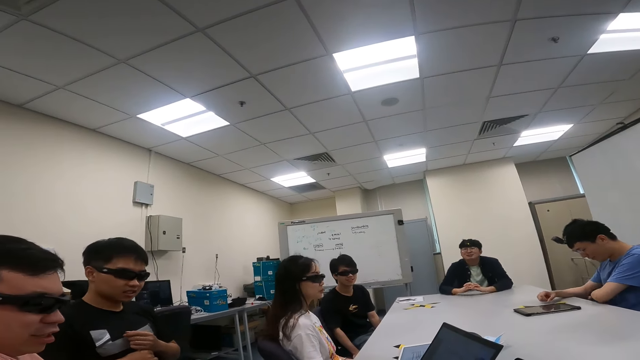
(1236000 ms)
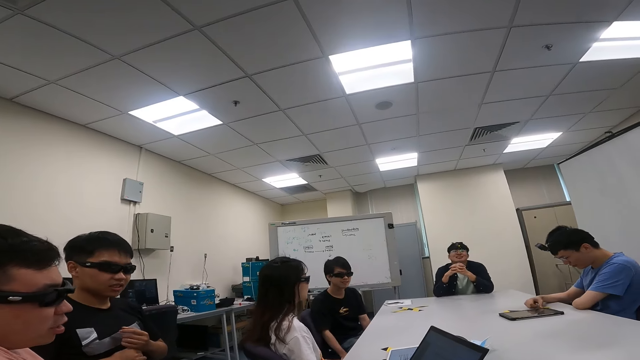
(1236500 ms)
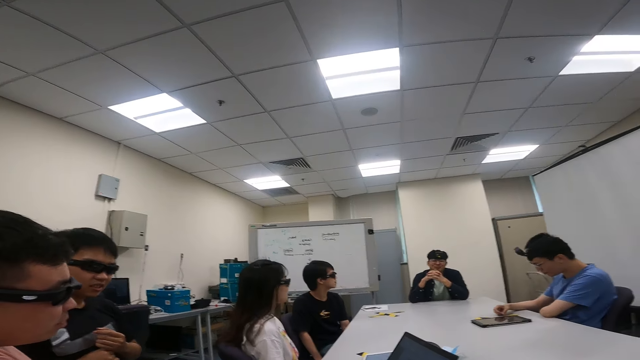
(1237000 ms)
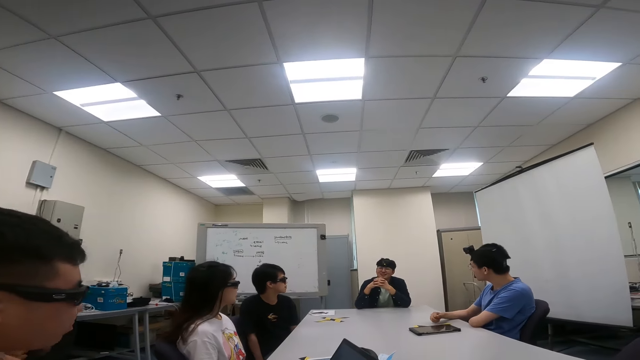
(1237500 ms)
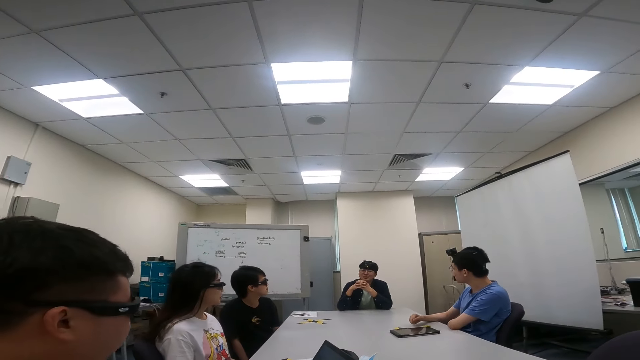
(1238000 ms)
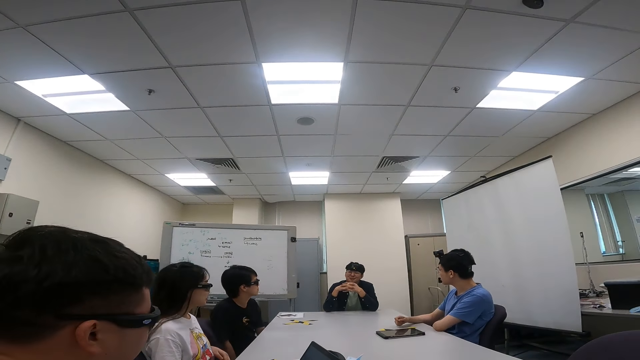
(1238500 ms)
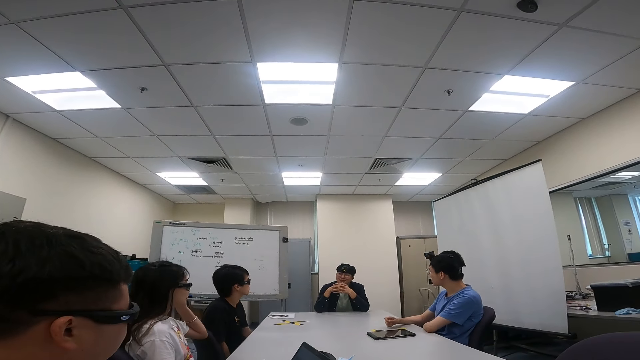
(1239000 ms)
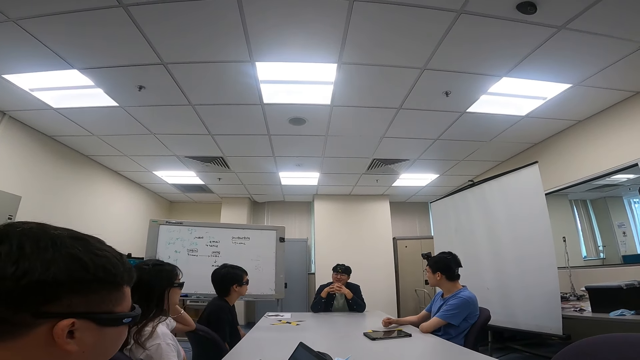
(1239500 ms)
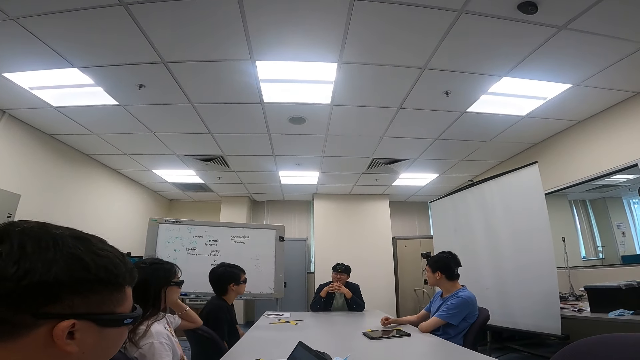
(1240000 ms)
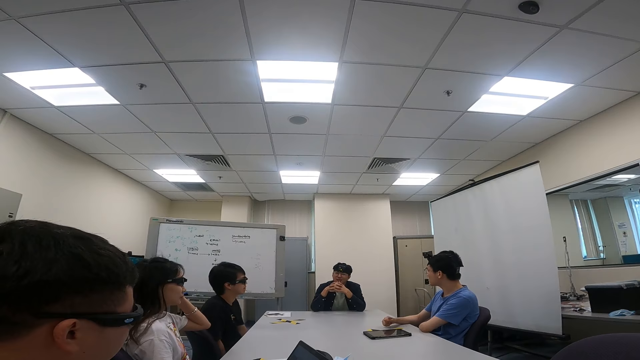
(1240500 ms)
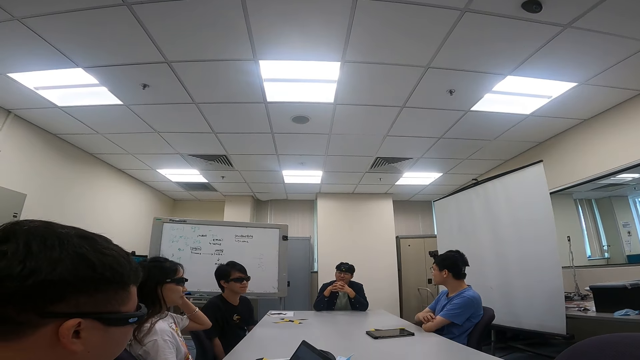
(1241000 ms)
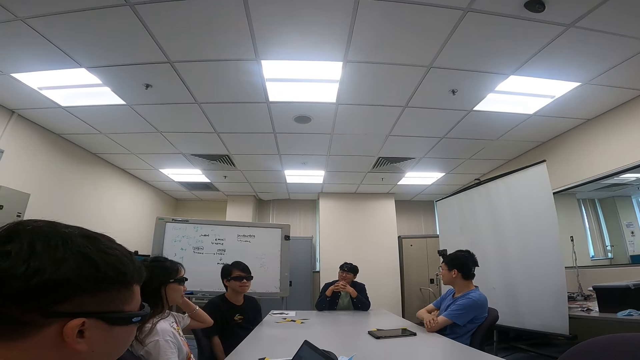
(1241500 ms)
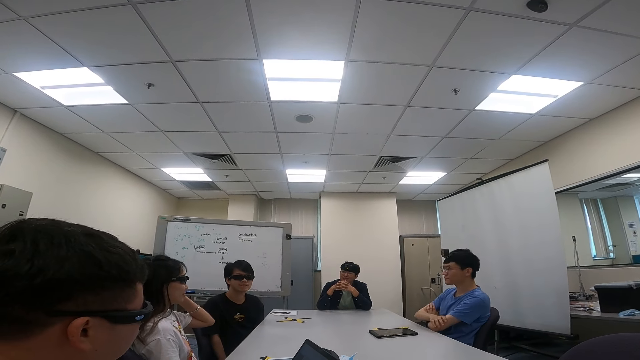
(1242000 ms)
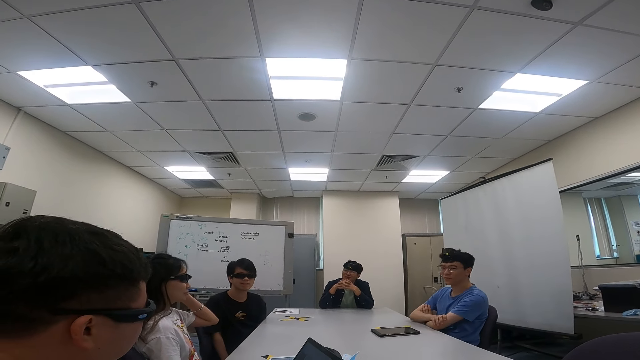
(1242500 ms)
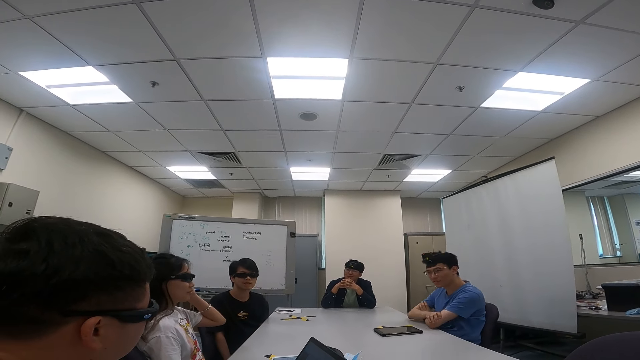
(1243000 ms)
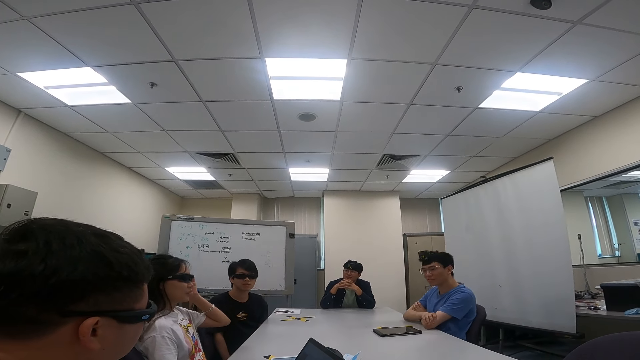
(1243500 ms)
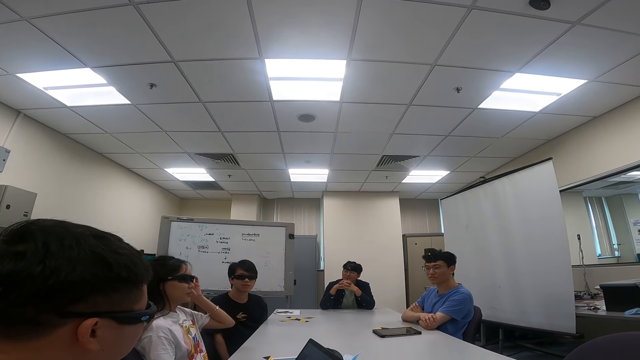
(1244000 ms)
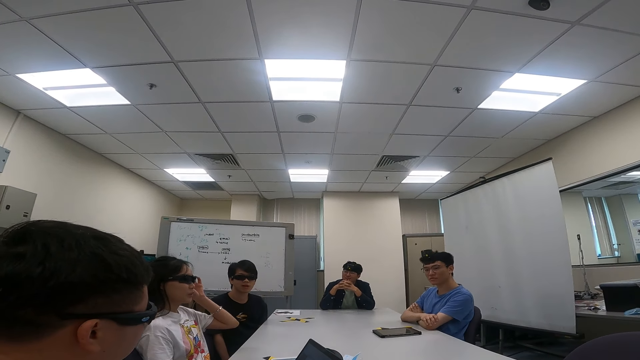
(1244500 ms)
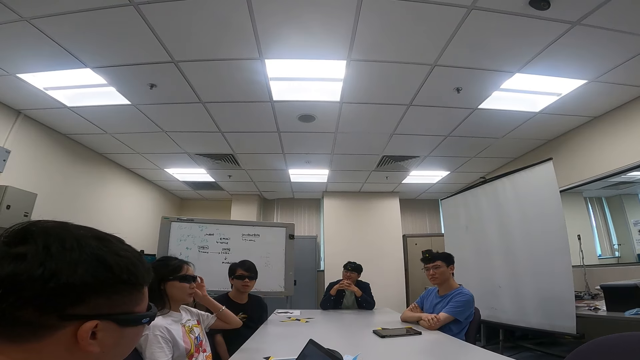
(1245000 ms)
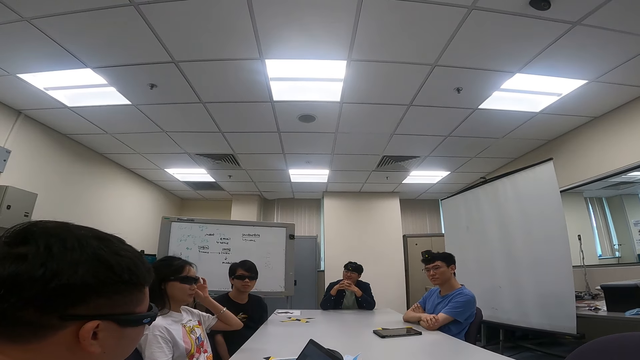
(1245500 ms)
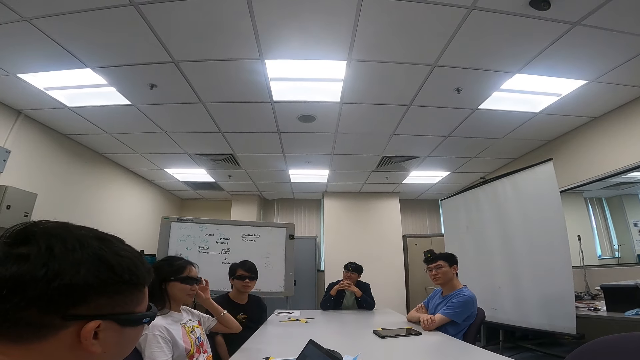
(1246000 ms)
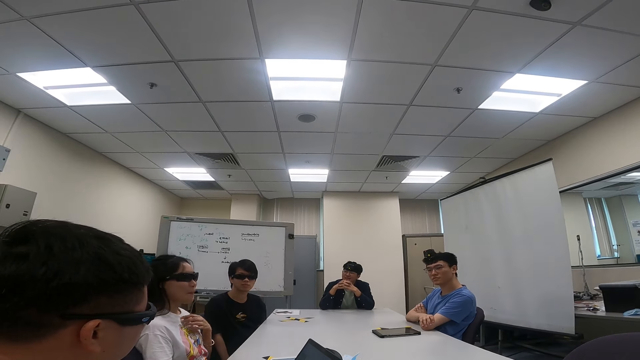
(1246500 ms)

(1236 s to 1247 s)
The camera wearer looks around.

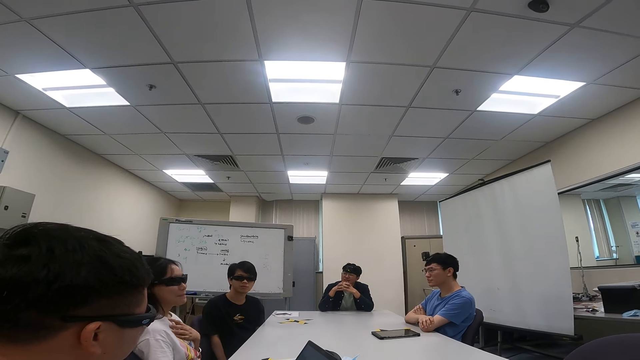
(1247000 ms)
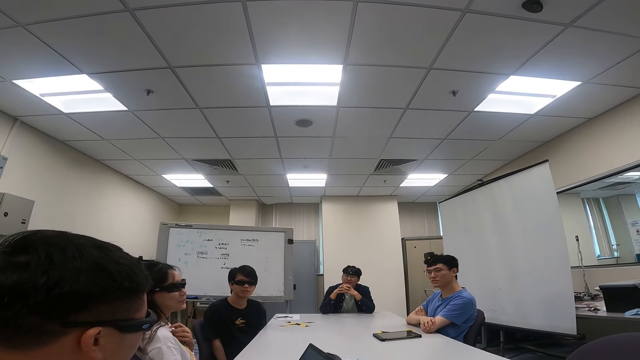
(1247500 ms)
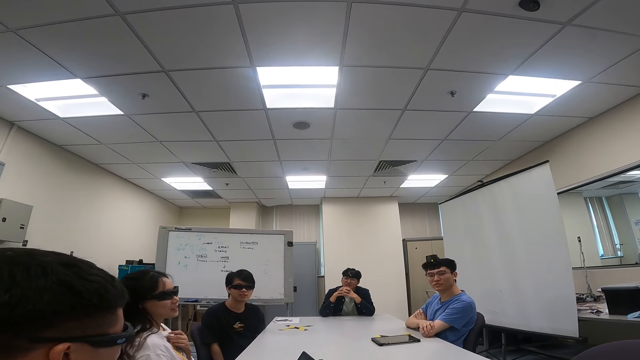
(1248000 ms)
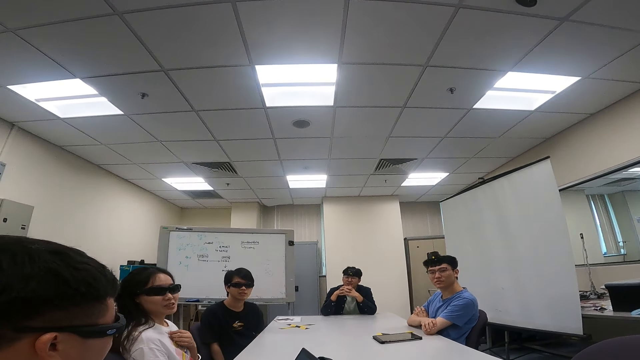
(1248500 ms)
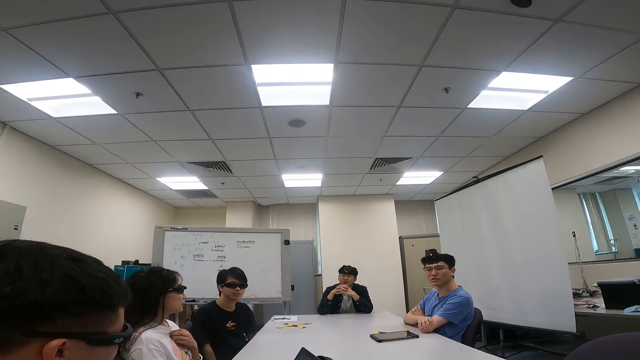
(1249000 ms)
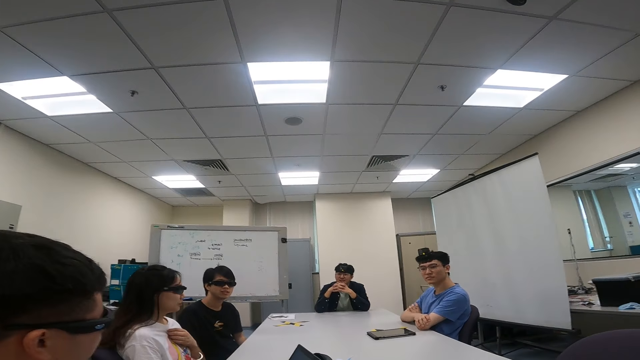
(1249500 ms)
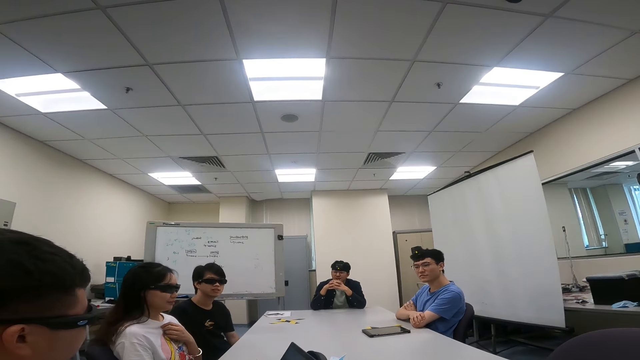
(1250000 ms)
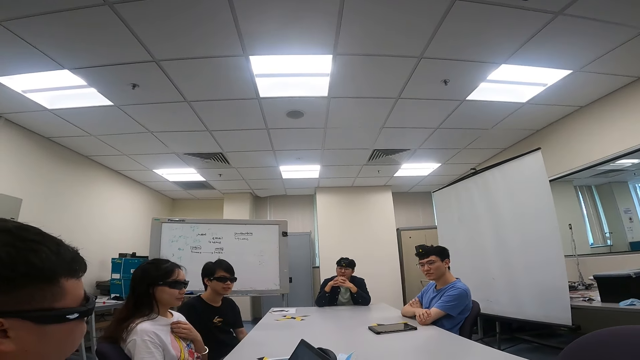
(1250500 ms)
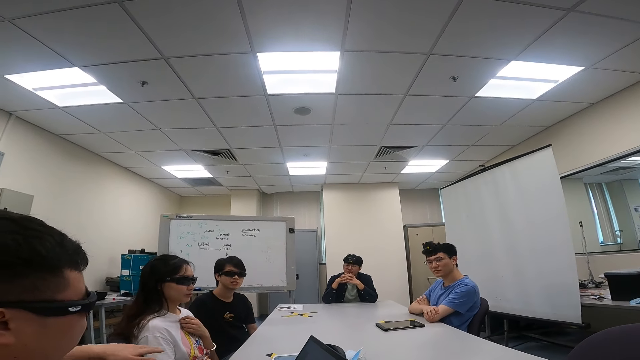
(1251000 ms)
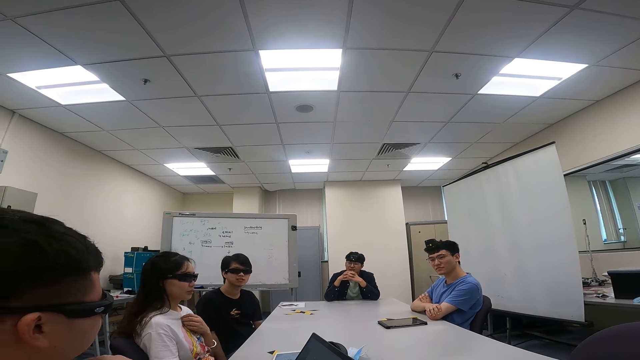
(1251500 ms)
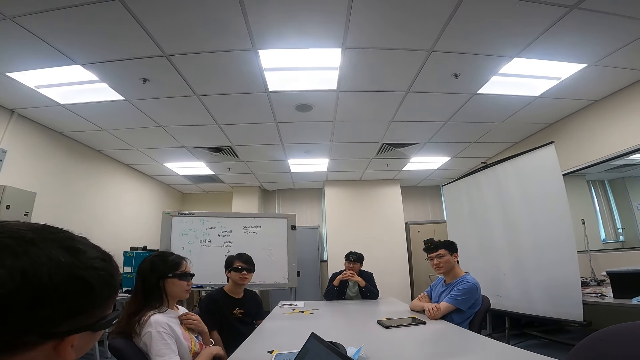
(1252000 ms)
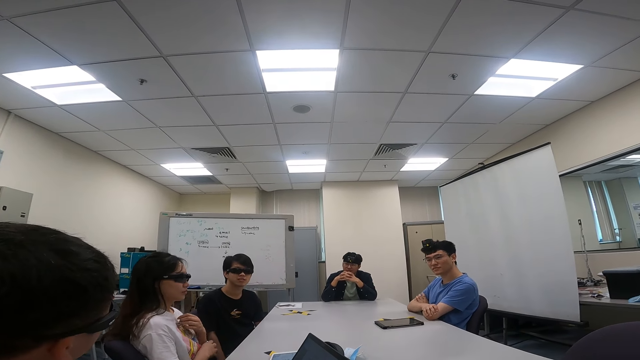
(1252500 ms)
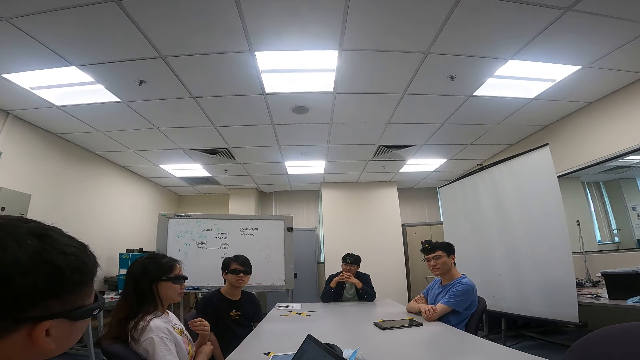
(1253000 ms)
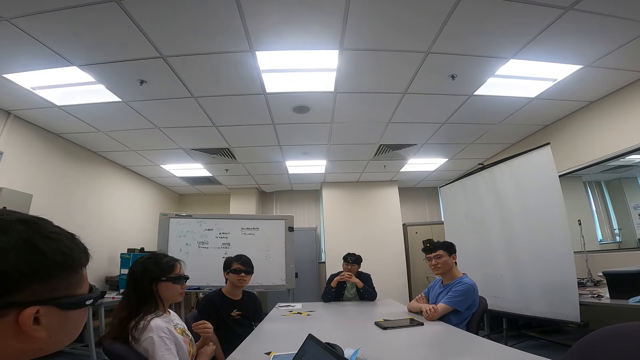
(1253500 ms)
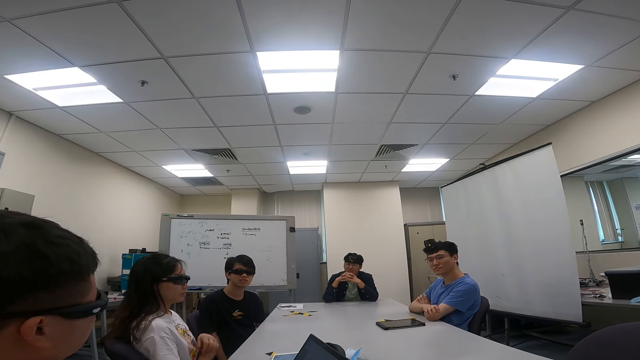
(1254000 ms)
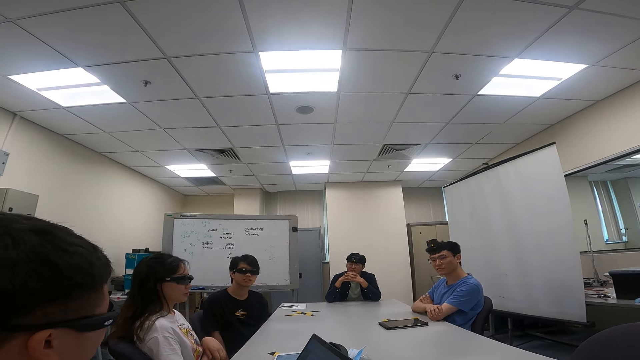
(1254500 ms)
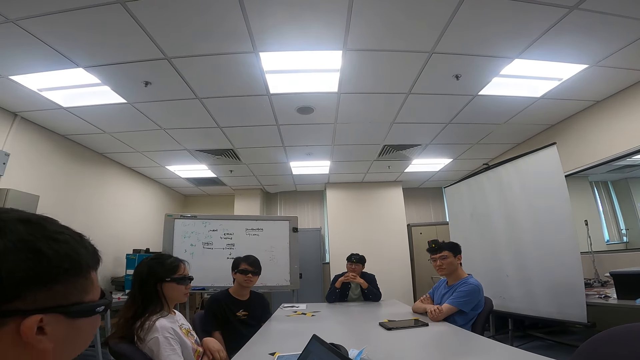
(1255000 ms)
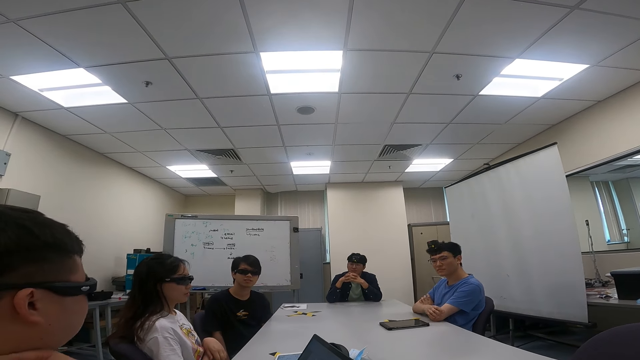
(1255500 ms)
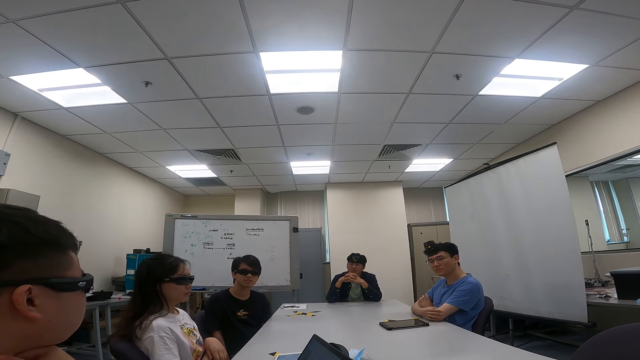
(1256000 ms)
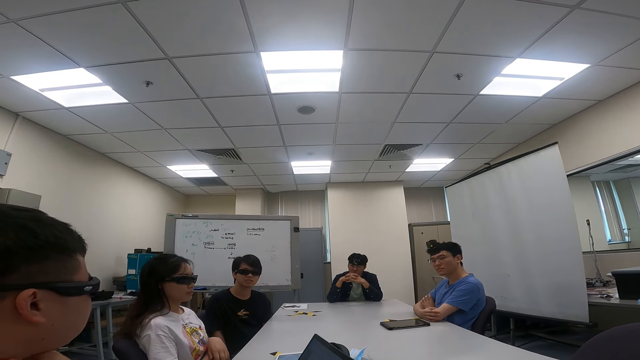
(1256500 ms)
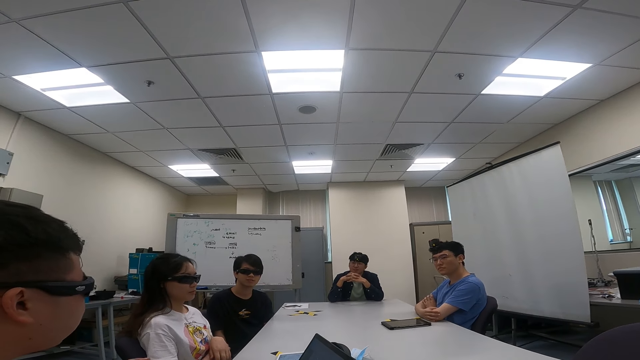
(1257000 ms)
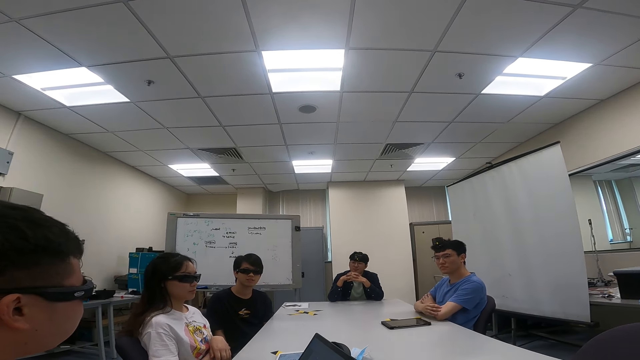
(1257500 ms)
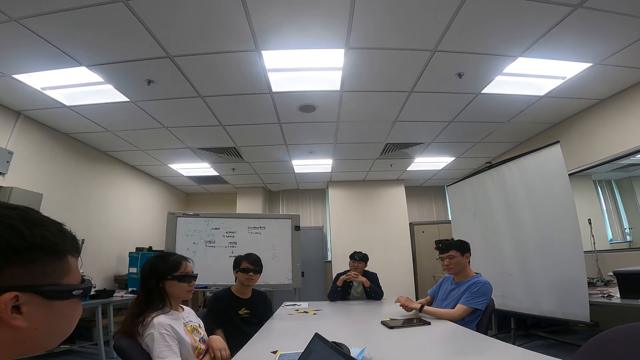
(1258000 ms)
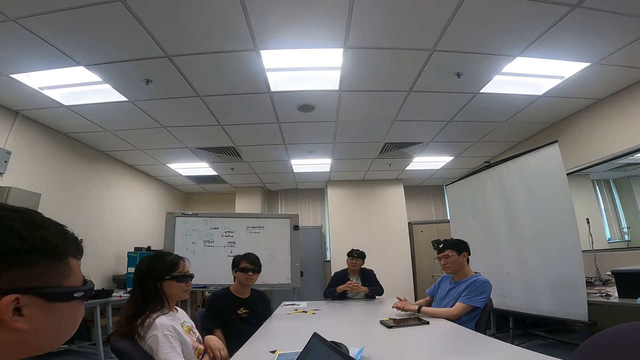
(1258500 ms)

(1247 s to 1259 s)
A person talks to another person. The other person talks to the first person. A man talks with the congregation.
